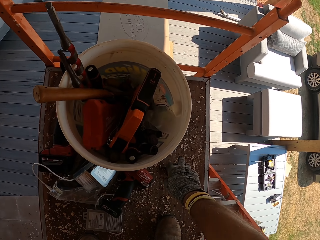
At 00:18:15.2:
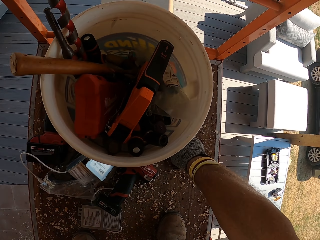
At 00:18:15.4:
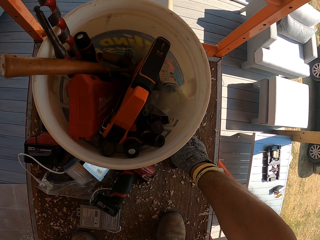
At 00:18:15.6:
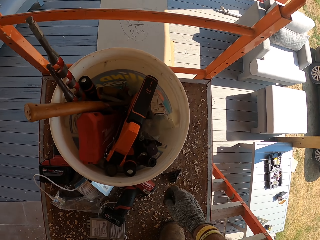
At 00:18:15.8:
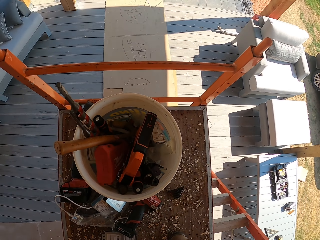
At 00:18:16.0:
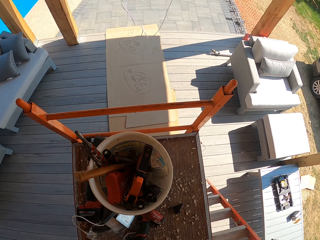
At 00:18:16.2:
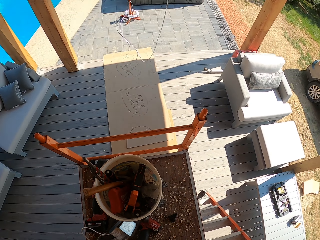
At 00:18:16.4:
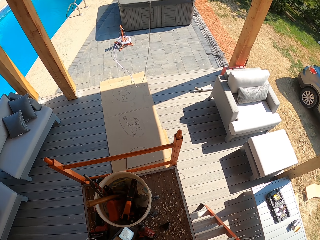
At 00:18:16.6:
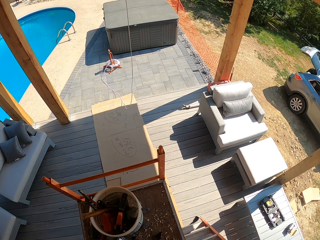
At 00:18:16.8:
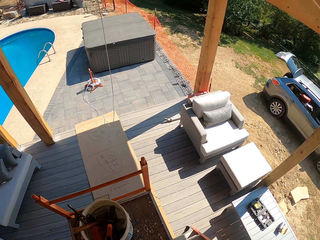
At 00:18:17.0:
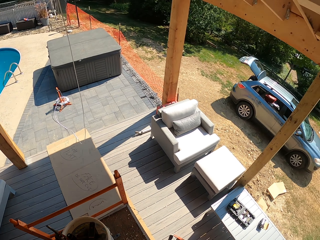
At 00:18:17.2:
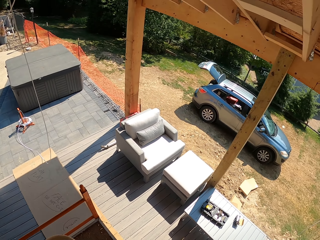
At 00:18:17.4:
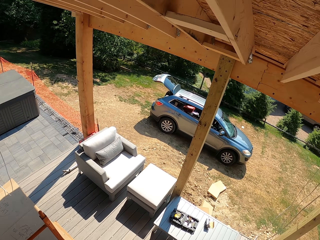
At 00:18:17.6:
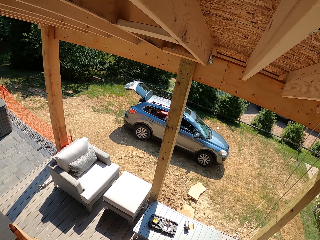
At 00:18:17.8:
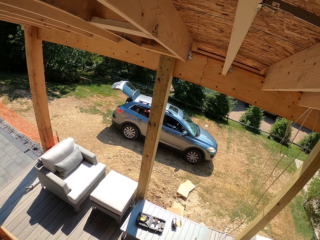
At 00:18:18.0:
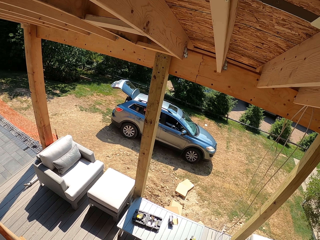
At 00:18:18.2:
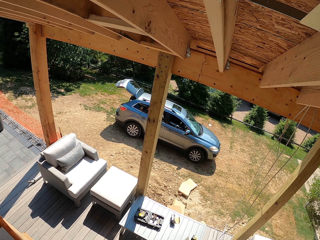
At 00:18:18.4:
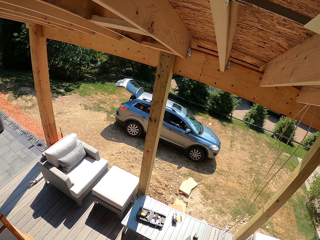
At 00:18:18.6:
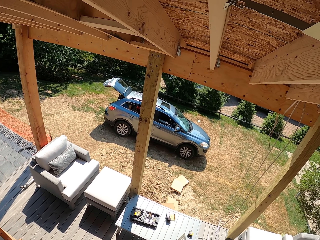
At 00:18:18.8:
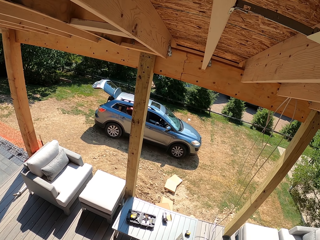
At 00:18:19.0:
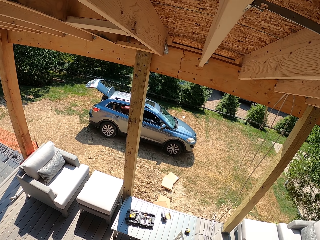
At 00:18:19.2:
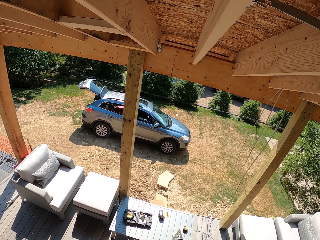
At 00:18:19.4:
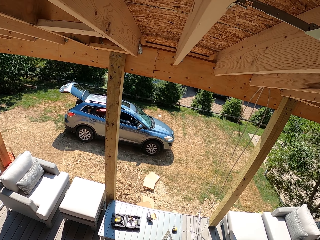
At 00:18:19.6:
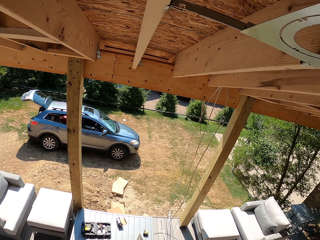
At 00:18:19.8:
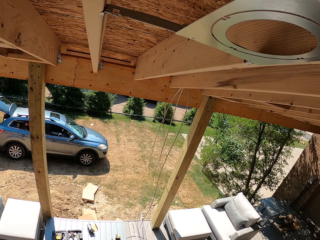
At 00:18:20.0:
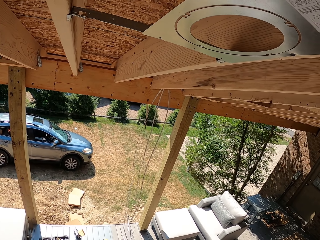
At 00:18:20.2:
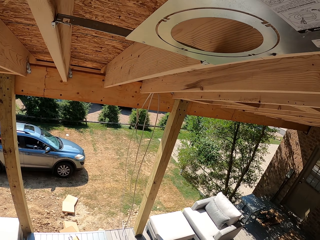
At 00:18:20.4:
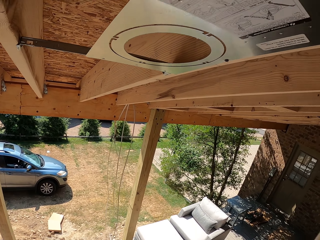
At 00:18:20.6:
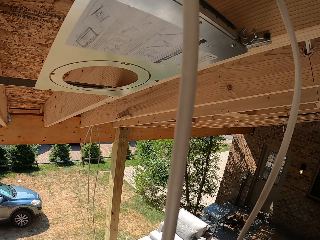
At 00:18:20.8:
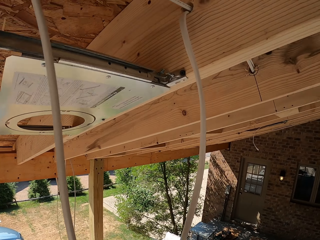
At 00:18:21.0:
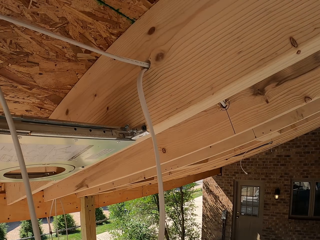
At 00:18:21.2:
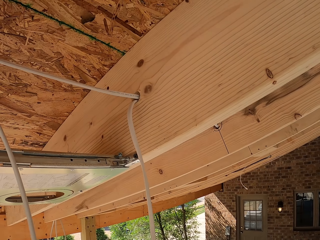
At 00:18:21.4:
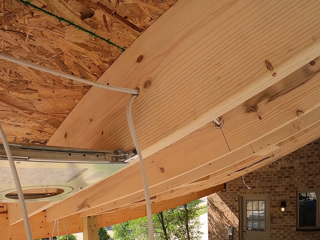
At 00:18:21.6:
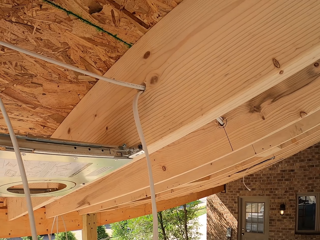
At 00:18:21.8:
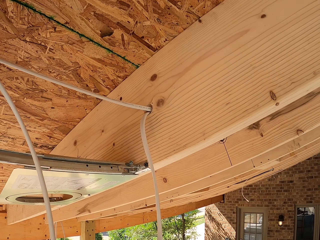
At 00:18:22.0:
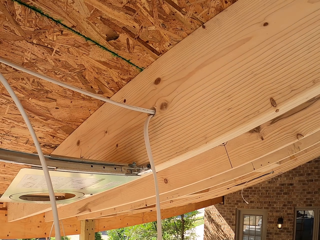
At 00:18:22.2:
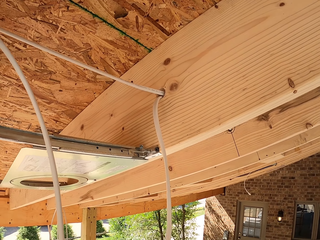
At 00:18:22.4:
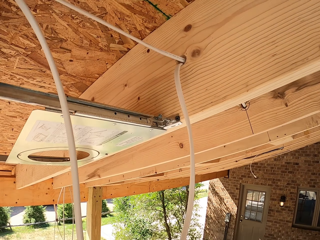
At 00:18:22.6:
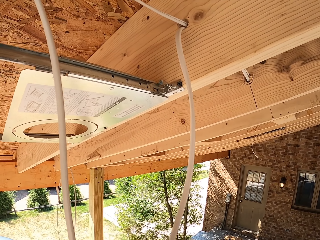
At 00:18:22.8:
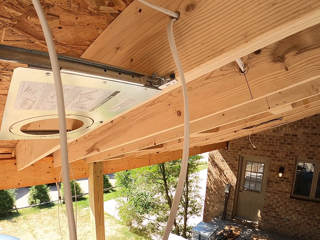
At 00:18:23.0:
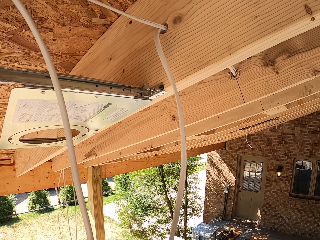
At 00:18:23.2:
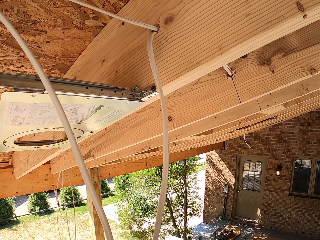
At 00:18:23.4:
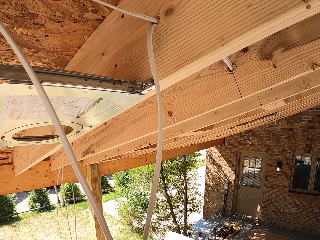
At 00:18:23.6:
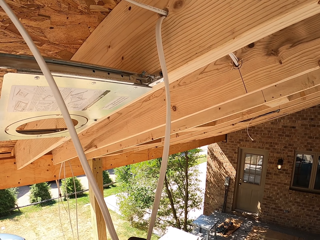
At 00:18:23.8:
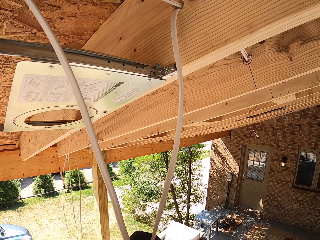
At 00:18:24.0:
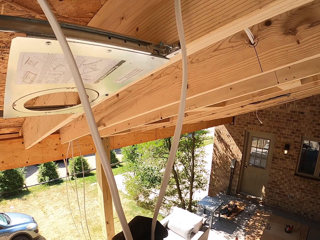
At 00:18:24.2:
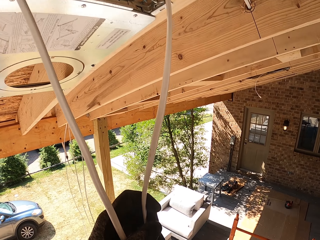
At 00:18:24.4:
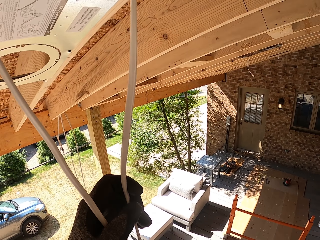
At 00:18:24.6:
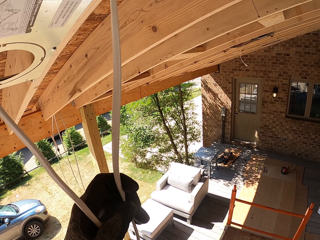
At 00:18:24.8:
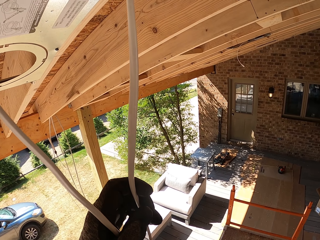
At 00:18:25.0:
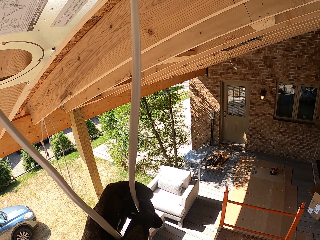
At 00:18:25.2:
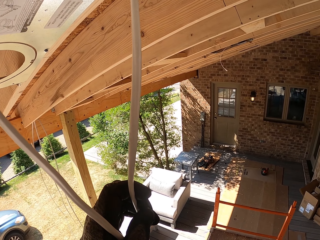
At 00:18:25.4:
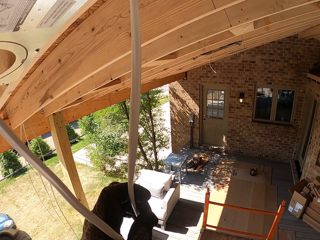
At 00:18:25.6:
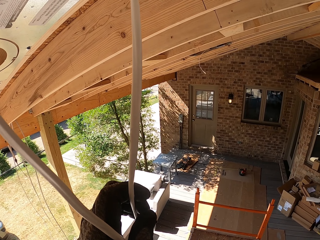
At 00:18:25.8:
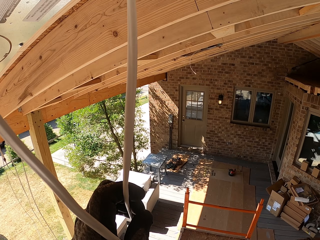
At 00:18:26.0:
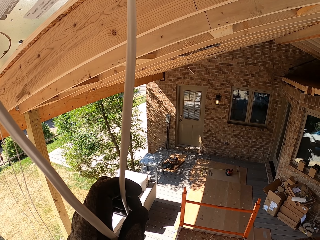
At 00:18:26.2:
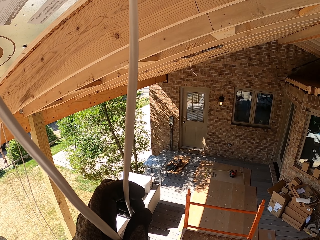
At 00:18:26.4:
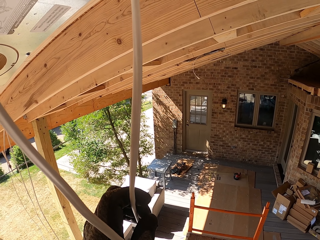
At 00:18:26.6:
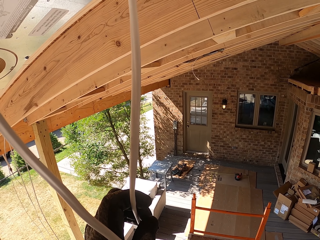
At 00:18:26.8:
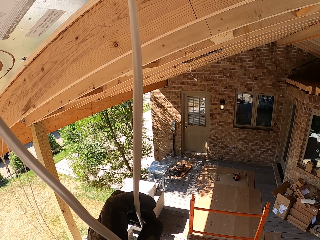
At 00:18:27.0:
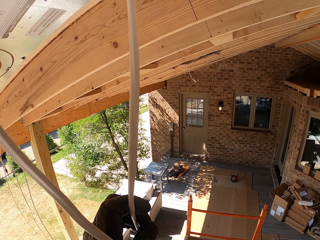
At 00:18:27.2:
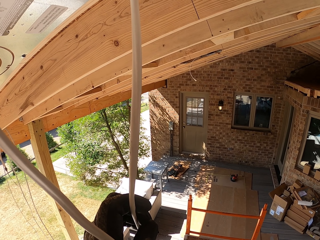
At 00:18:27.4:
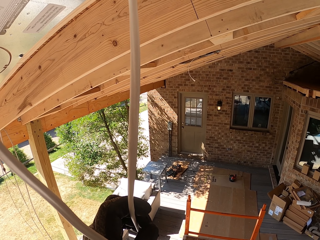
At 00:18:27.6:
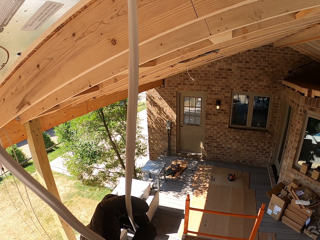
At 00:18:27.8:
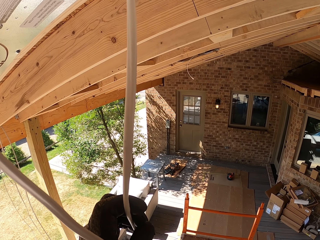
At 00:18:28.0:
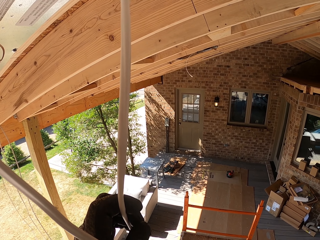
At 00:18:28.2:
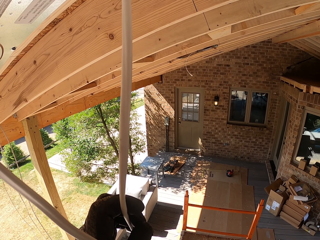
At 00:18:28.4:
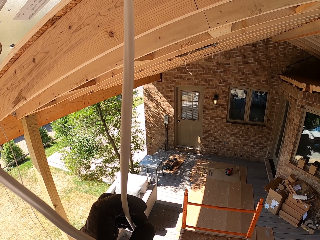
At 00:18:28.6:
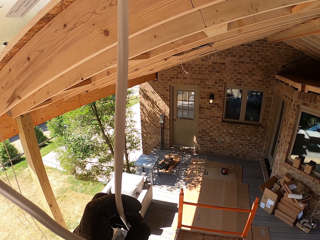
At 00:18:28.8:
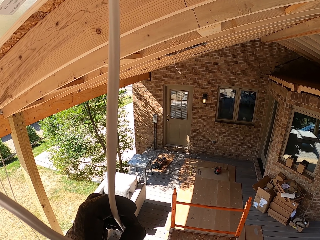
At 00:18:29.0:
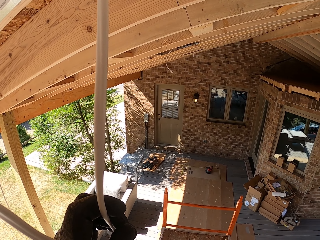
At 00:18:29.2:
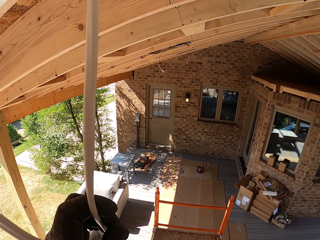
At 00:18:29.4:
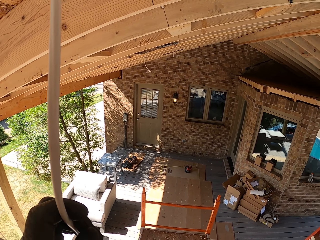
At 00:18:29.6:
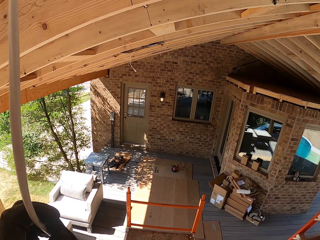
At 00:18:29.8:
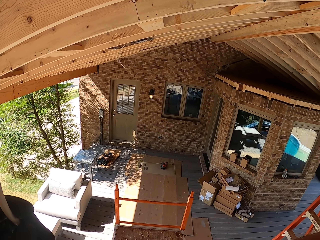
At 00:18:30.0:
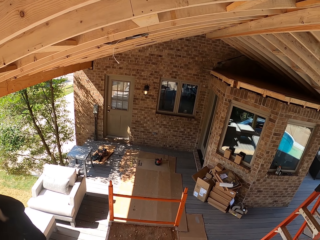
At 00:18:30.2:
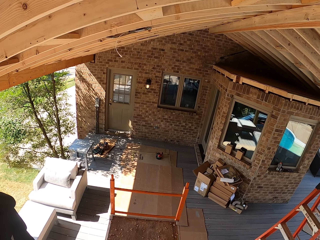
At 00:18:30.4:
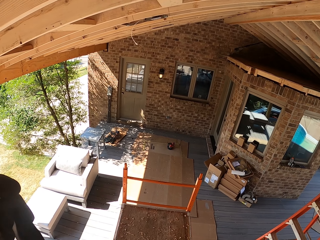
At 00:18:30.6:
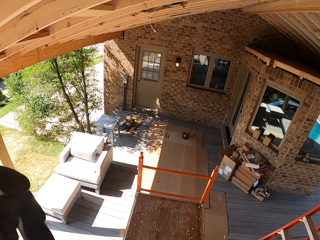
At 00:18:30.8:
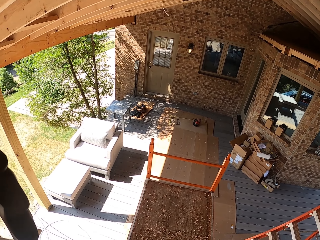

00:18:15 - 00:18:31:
The camera wearer takes the pliers. They gaze at the wire on the ceiling. They hold the wire together. They cut the cable.

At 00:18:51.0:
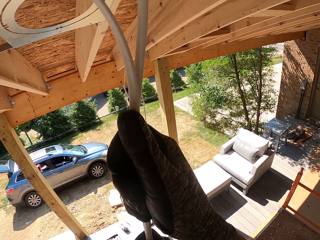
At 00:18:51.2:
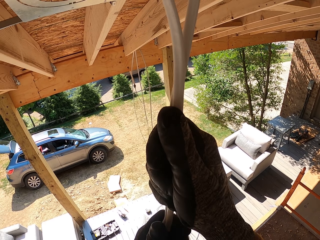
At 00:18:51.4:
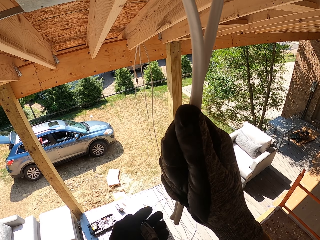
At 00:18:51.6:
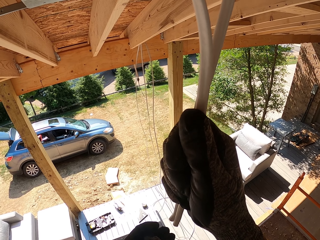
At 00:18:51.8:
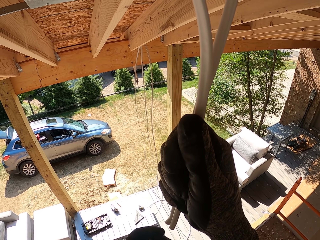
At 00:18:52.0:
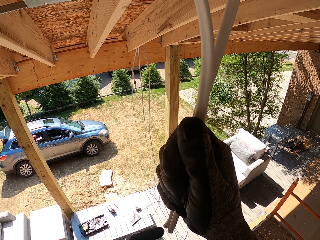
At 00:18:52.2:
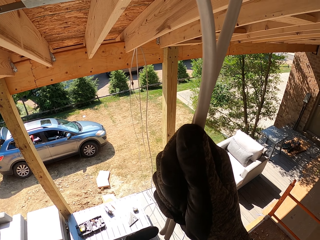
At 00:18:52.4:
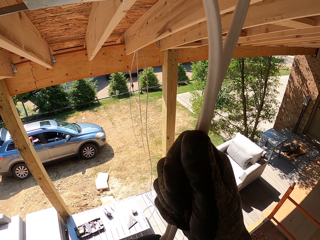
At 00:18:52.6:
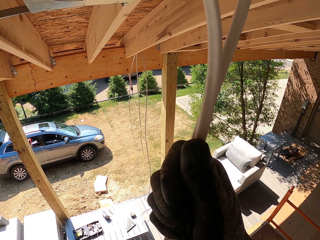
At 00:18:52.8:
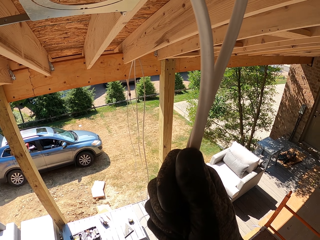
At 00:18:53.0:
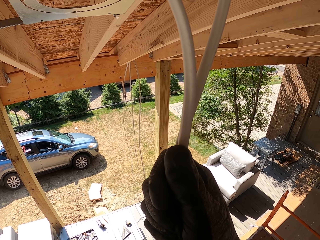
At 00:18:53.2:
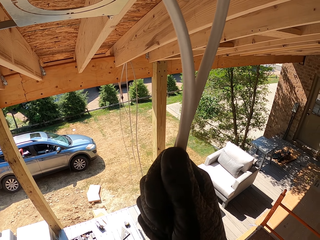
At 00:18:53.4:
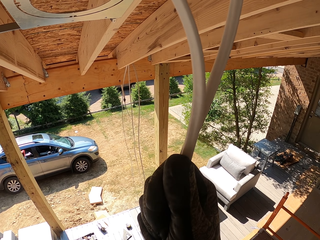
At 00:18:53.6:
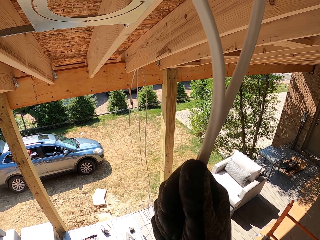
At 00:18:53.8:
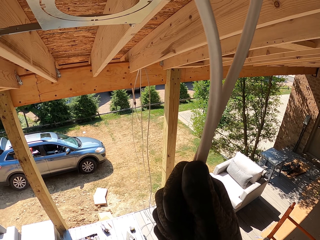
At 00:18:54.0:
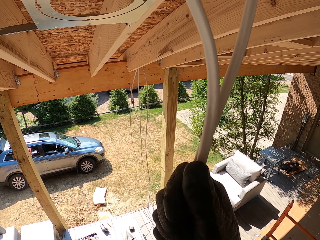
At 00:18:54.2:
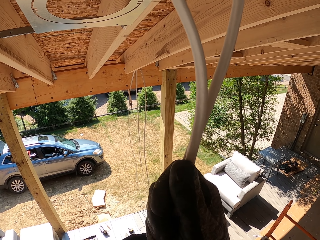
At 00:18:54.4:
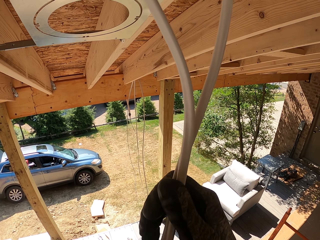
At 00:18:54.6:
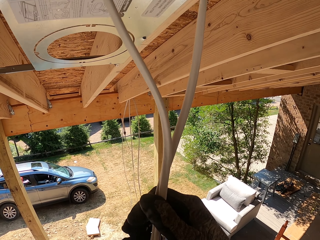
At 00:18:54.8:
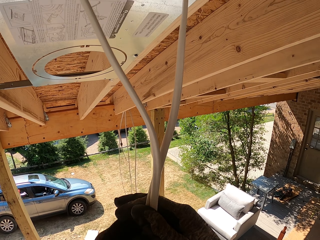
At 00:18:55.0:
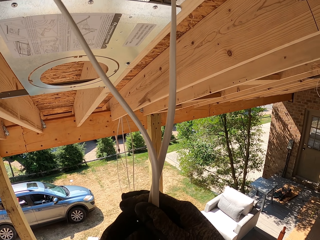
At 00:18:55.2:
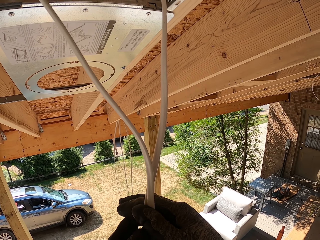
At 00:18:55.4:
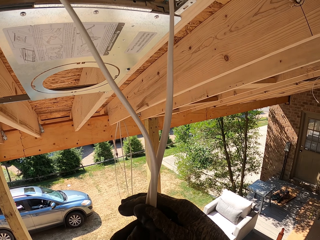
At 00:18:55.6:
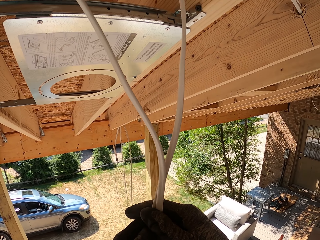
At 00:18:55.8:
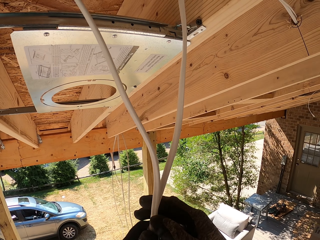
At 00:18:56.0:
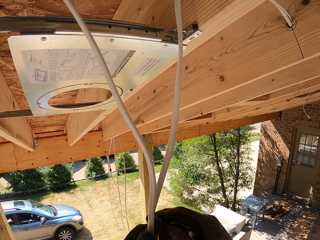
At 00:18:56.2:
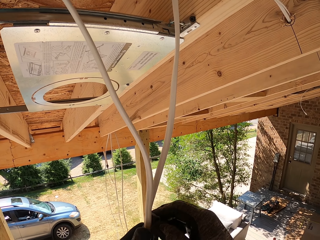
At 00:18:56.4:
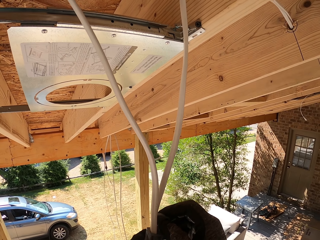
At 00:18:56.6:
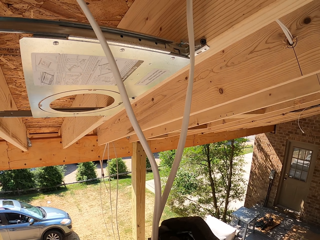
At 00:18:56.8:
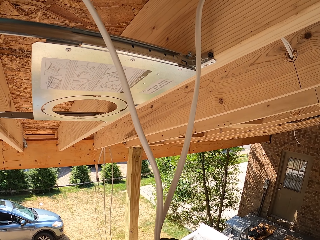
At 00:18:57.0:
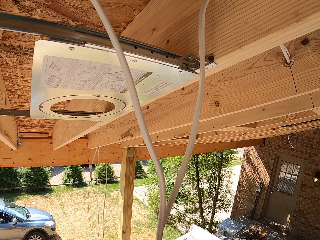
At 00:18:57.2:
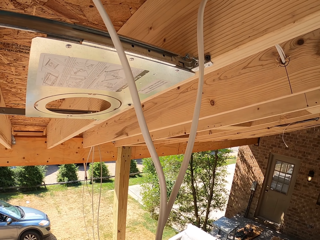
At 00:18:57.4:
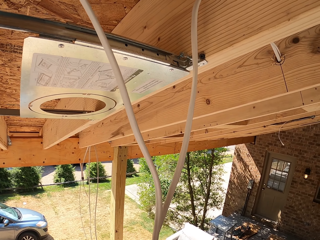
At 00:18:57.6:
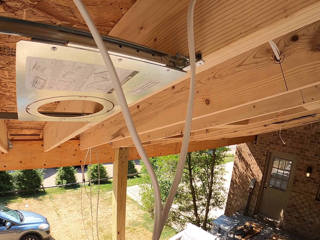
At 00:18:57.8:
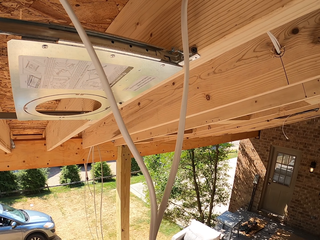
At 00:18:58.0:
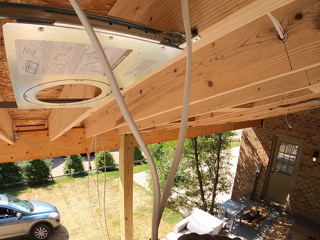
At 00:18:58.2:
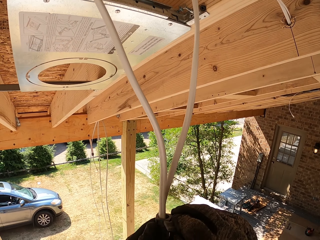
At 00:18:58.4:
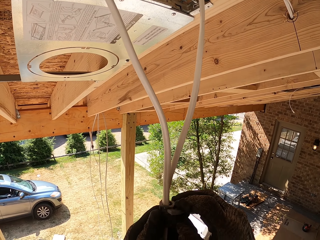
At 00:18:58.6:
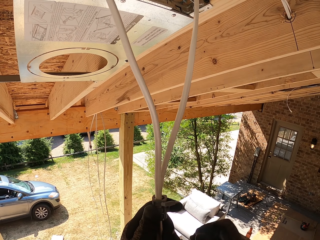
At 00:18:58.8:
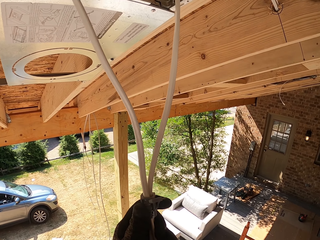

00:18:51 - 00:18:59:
The camera wearer inserts the wire into the plug.
